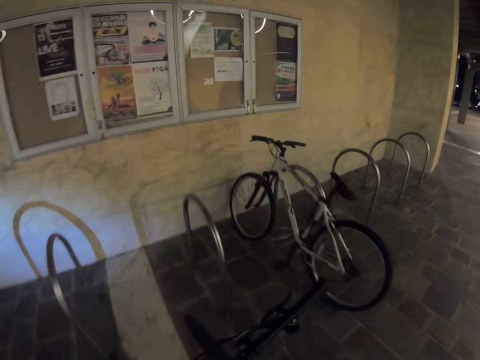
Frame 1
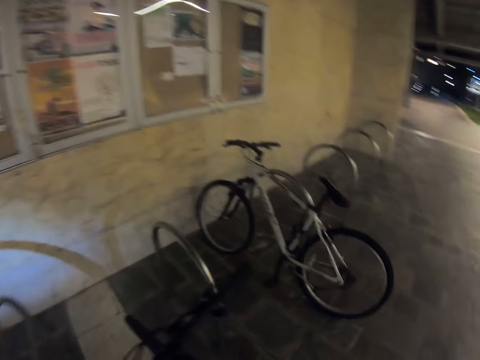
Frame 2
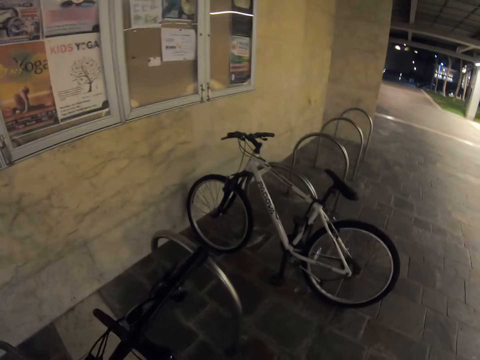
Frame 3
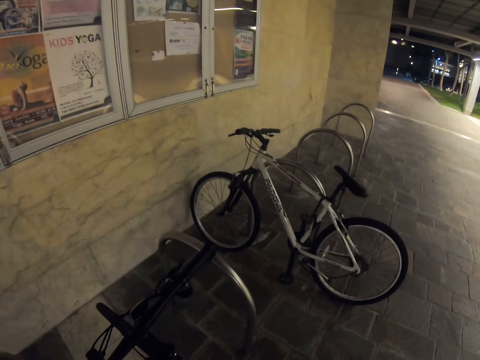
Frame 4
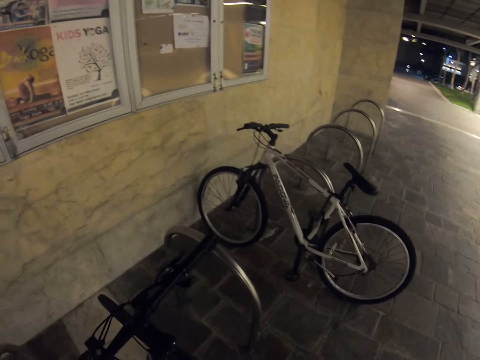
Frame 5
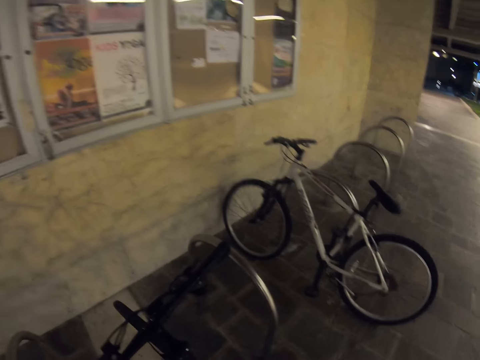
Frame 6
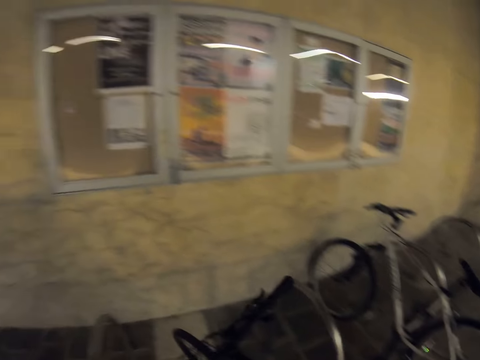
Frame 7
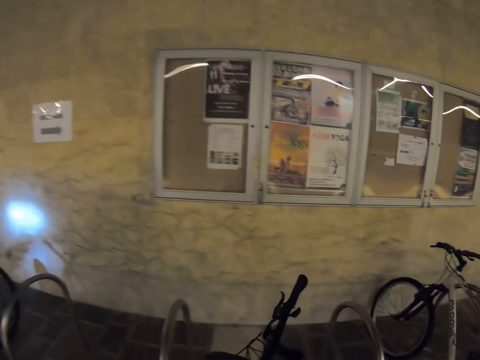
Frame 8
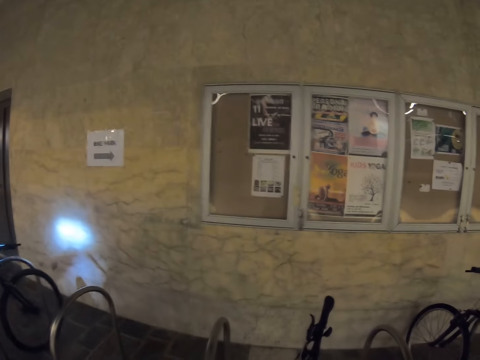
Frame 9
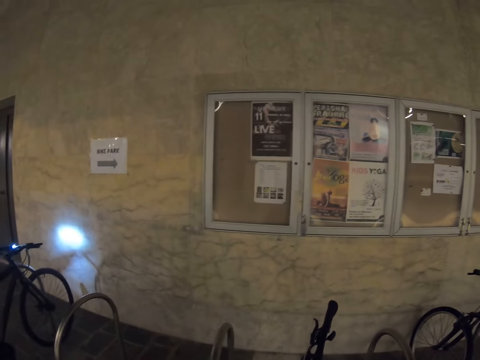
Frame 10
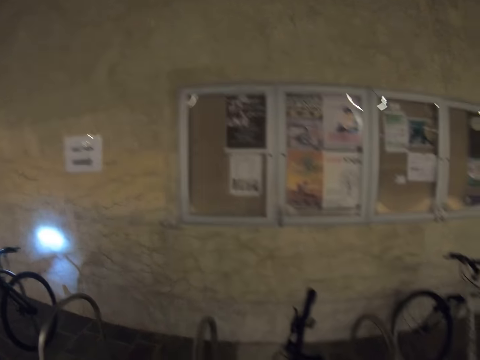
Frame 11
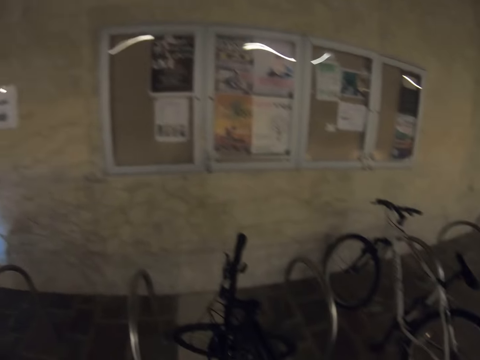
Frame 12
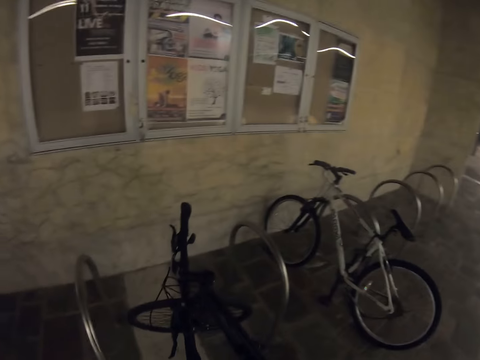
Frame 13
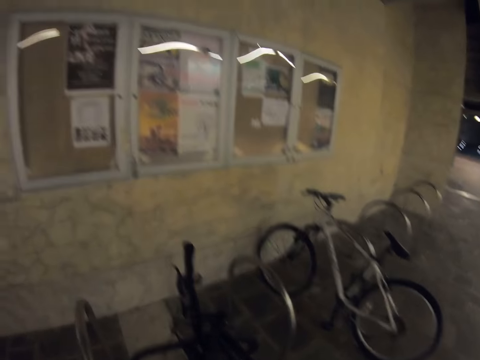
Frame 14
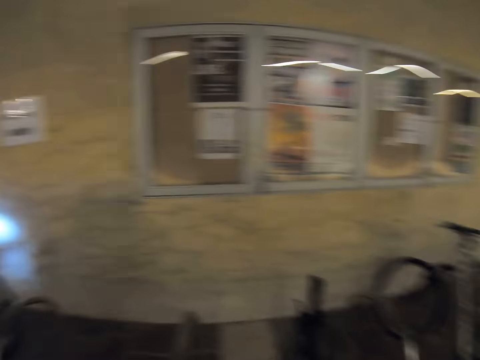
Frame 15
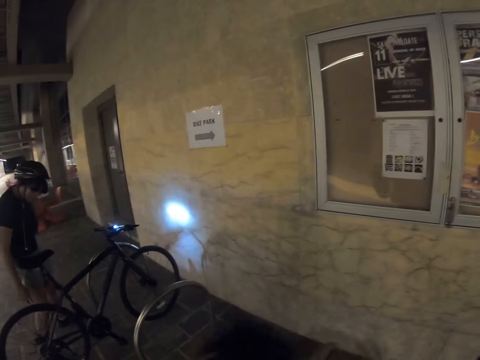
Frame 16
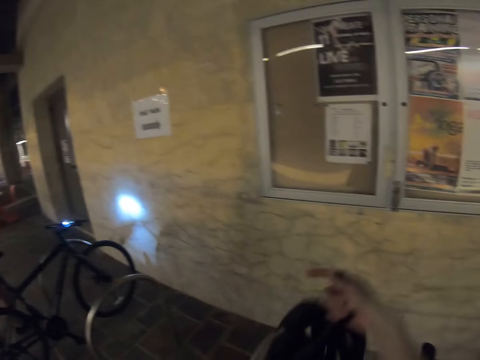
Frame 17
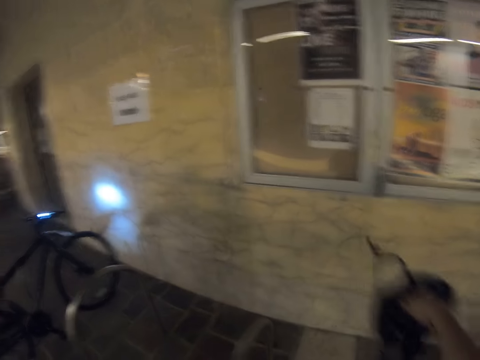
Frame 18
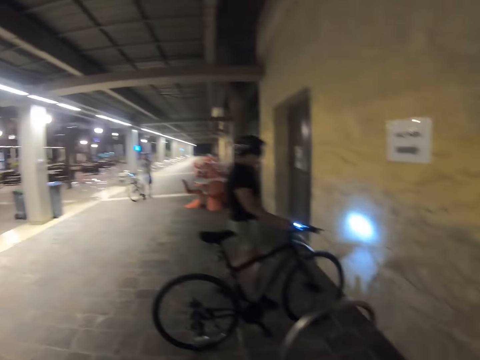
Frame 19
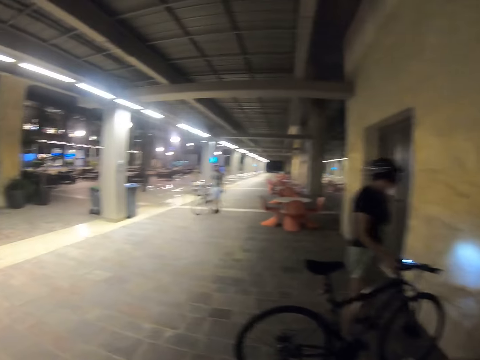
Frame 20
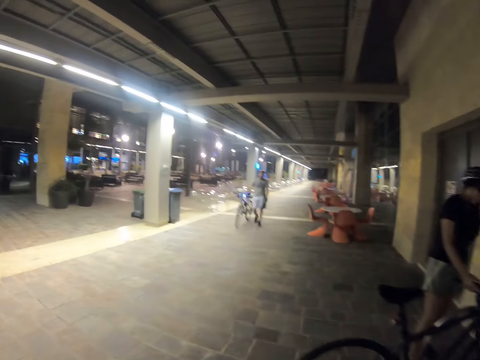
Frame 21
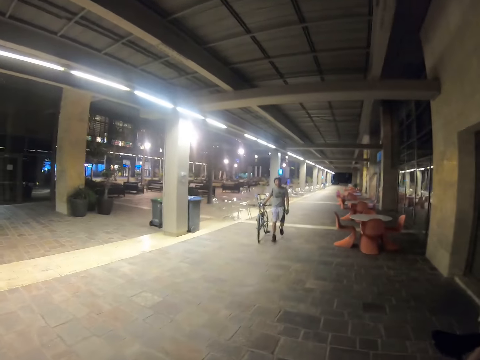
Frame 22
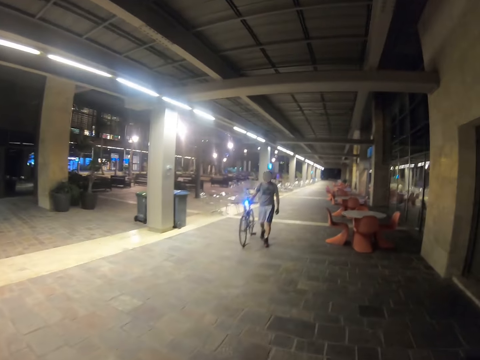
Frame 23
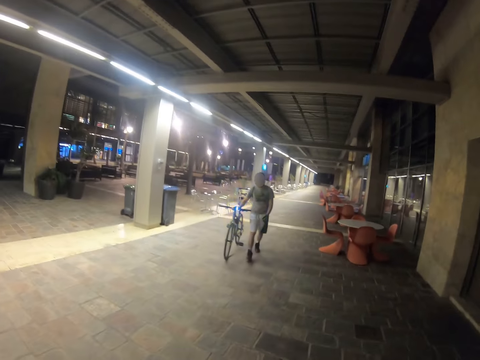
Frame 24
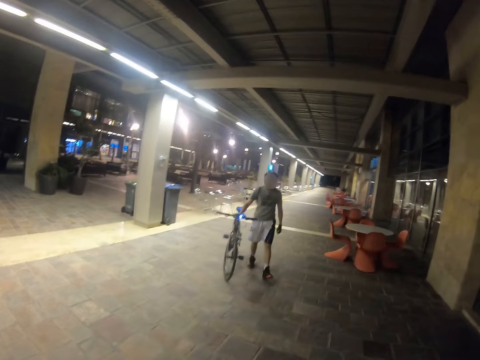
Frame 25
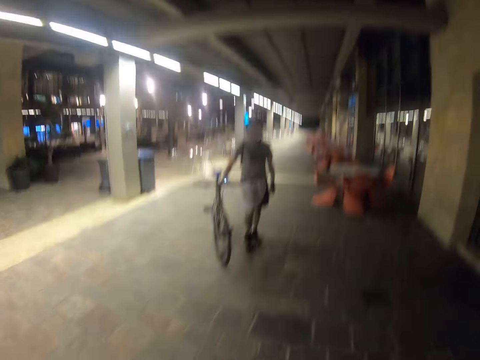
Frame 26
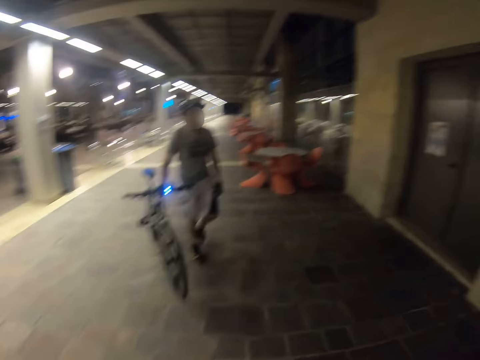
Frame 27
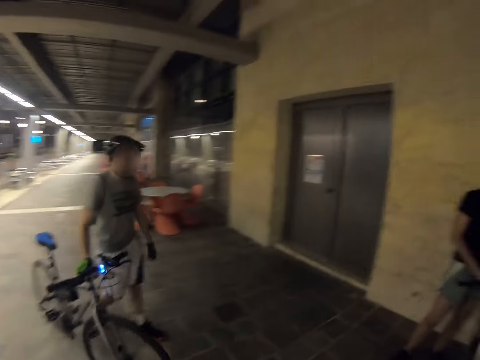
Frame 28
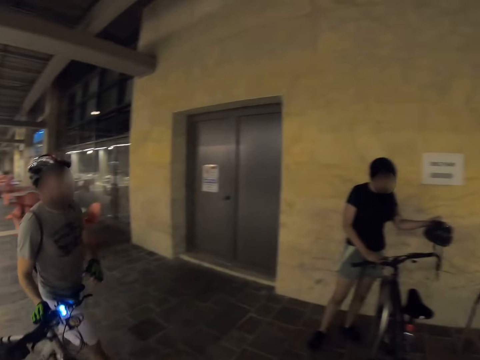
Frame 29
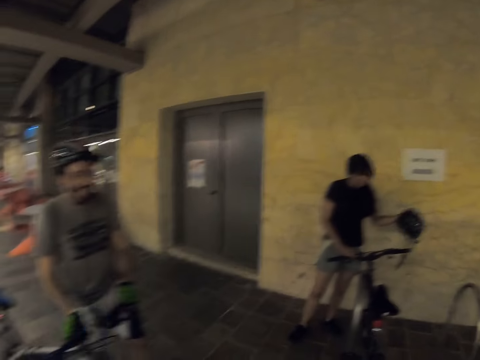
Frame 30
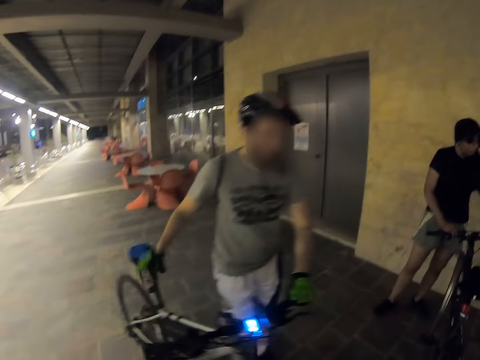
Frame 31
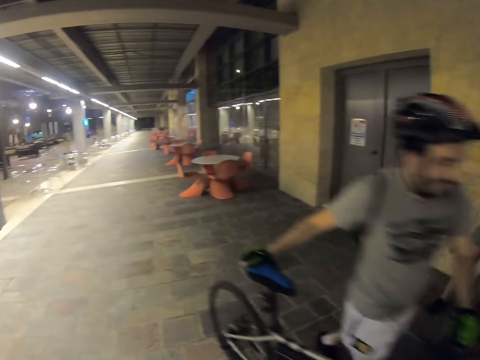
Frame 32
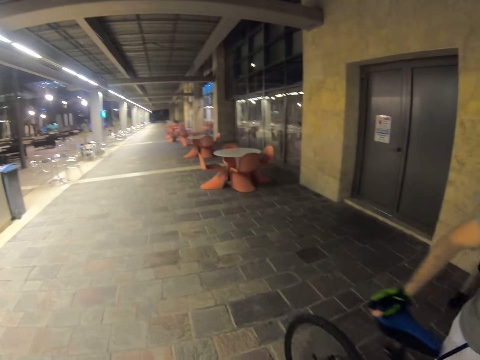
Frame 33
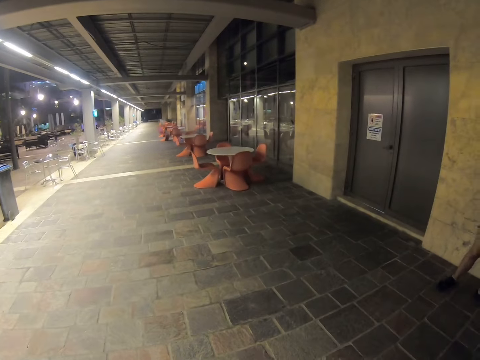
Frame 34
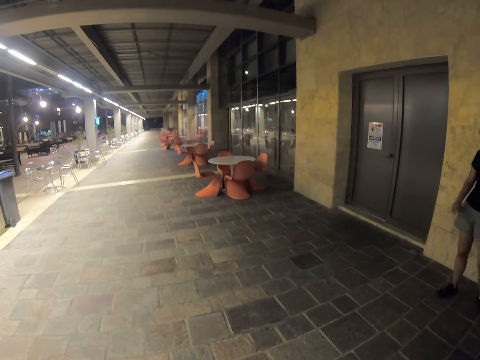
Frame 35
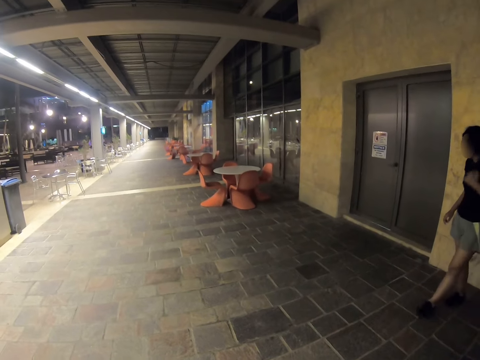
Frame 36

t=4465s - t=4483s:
The camera wearer walks around. They station the bicycle. They look around. A person stations the bicycle. The camera wearer stares around. They put a black men's bag on the bicycle. They stare around. Another person walks around with the bicycle.
